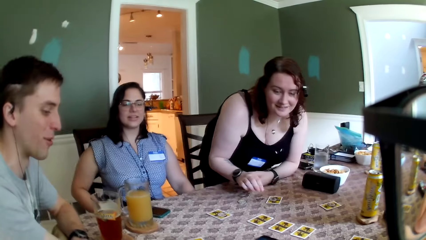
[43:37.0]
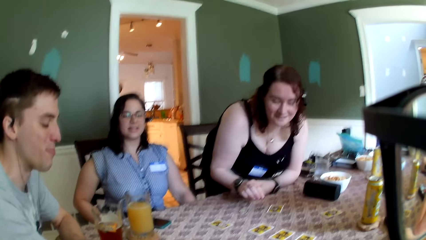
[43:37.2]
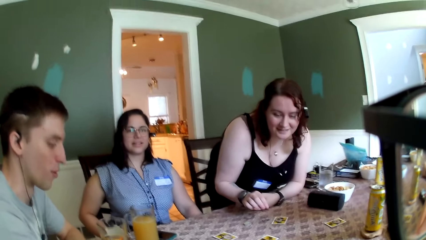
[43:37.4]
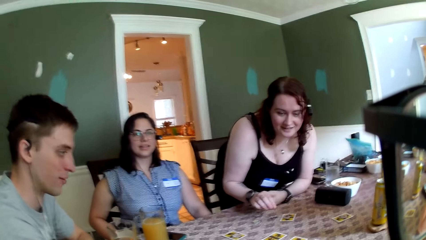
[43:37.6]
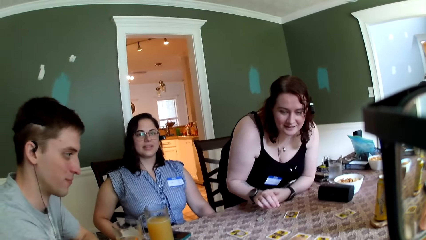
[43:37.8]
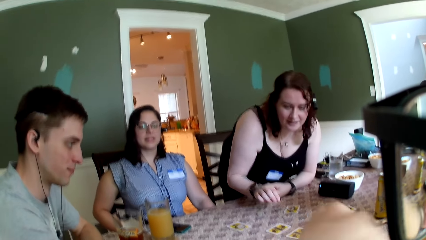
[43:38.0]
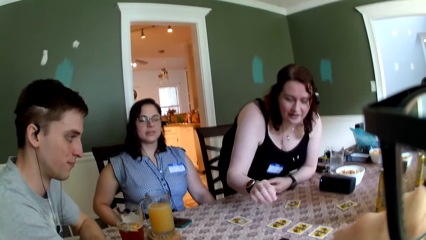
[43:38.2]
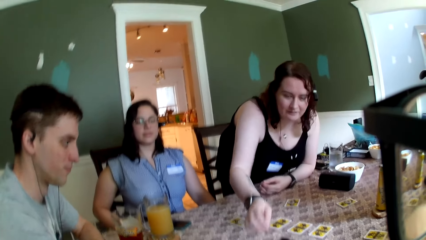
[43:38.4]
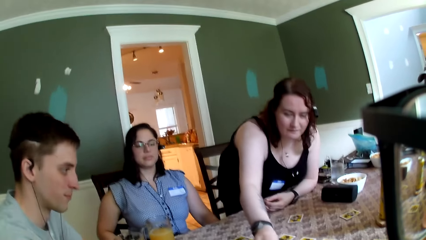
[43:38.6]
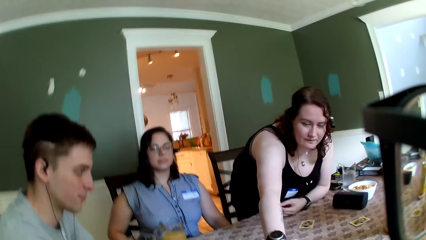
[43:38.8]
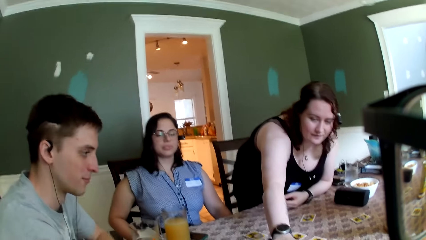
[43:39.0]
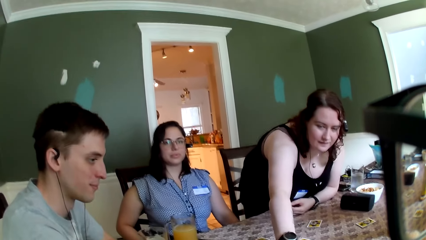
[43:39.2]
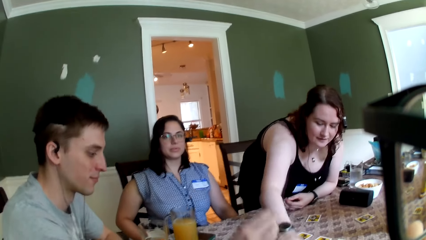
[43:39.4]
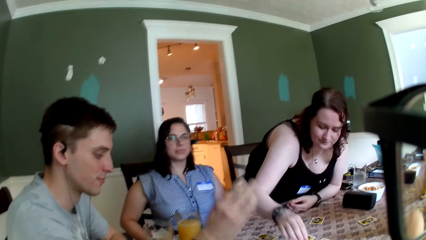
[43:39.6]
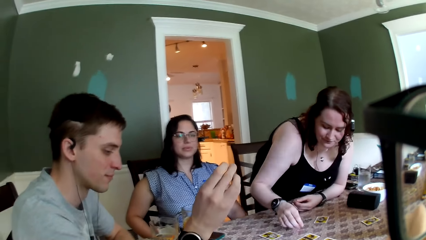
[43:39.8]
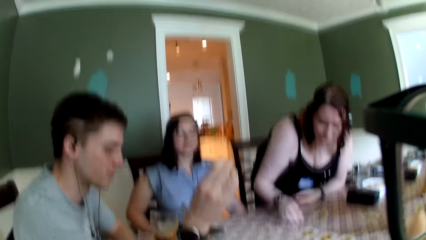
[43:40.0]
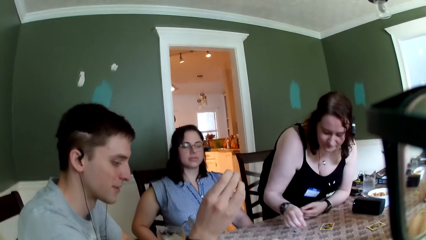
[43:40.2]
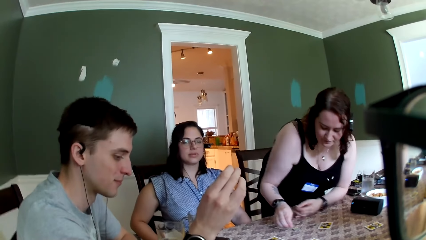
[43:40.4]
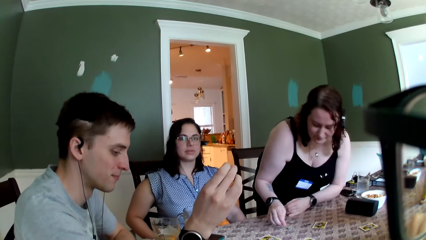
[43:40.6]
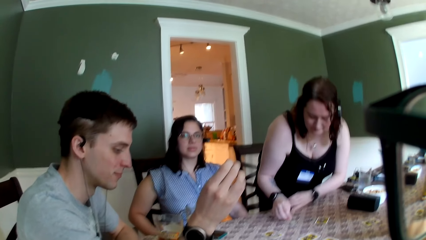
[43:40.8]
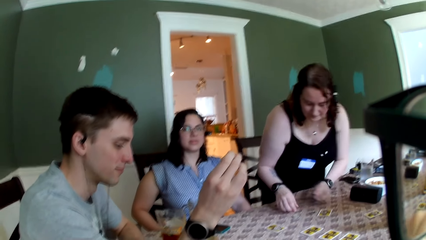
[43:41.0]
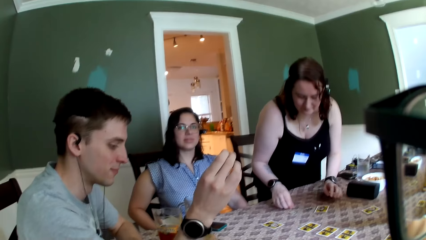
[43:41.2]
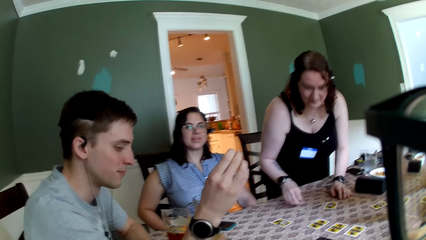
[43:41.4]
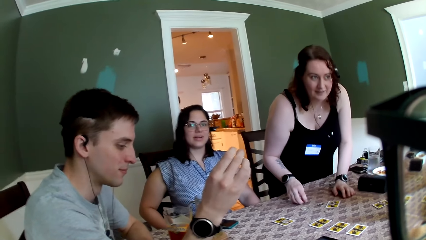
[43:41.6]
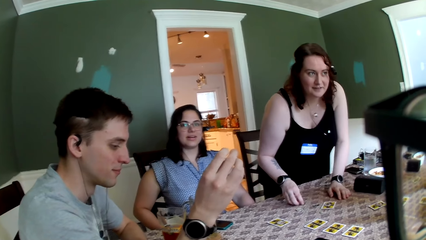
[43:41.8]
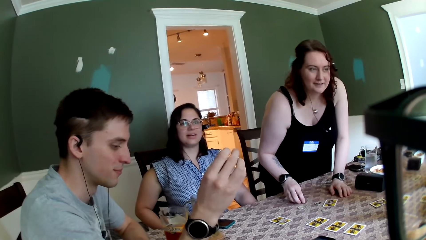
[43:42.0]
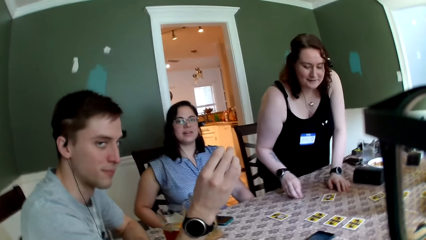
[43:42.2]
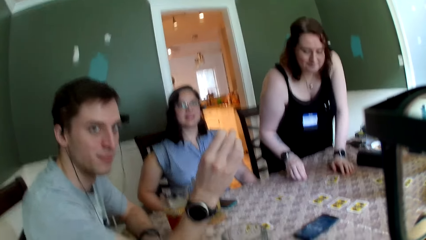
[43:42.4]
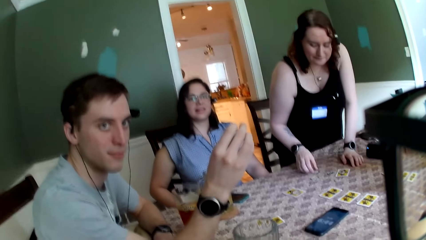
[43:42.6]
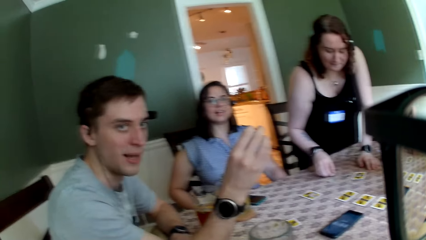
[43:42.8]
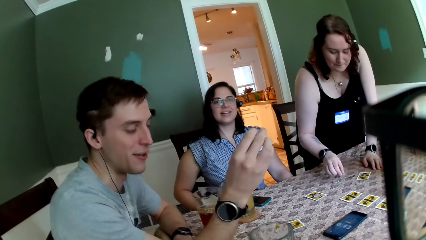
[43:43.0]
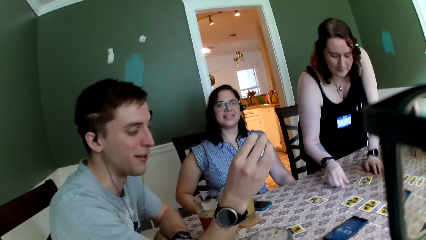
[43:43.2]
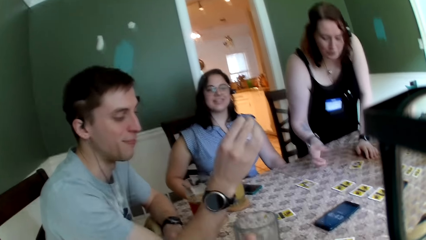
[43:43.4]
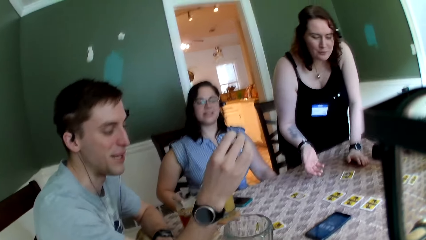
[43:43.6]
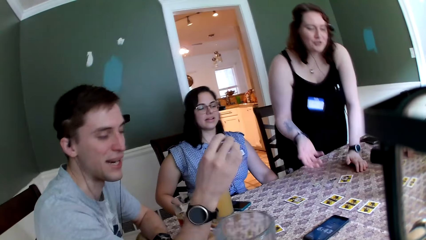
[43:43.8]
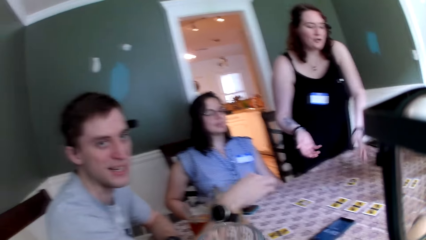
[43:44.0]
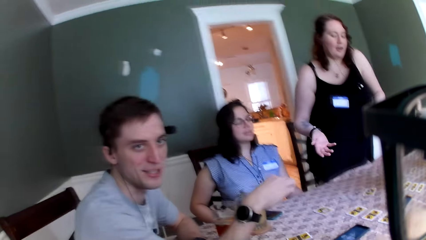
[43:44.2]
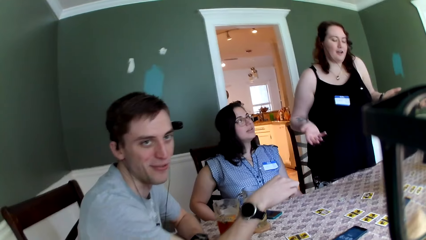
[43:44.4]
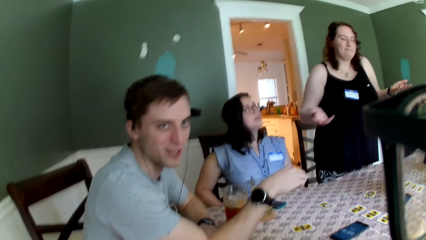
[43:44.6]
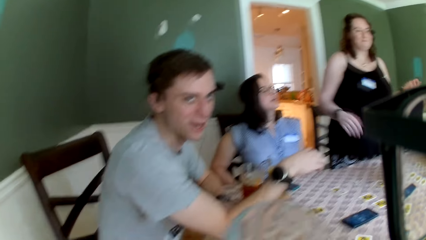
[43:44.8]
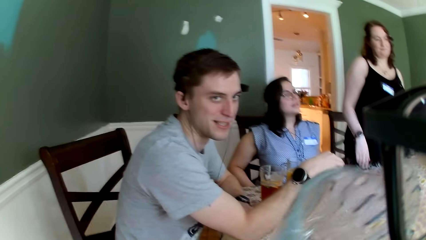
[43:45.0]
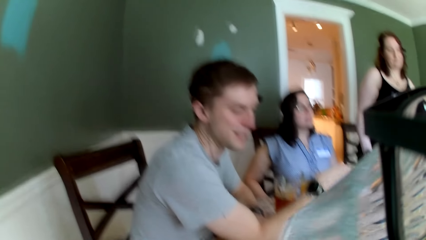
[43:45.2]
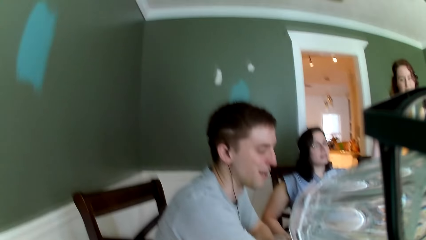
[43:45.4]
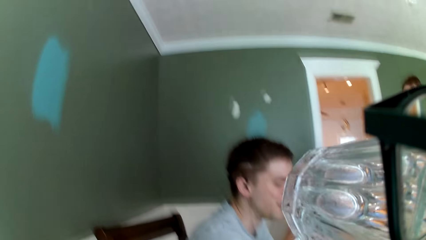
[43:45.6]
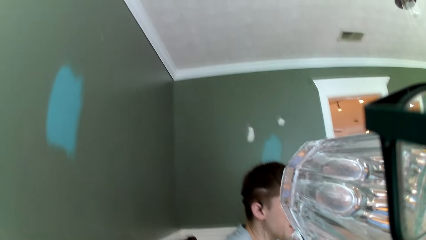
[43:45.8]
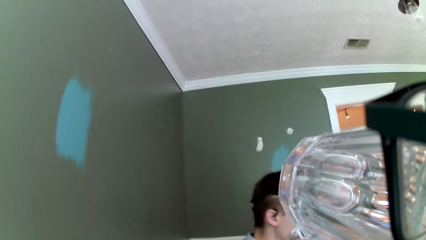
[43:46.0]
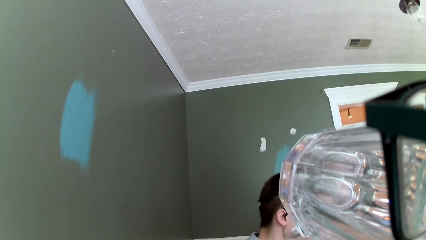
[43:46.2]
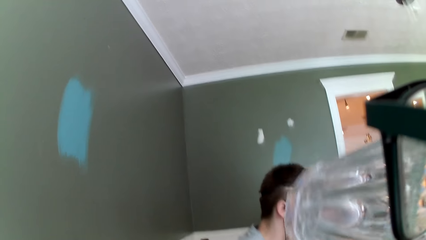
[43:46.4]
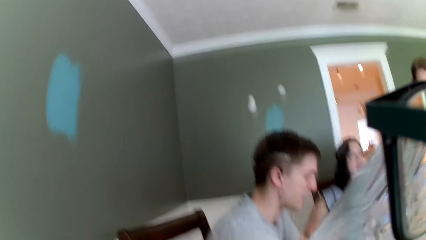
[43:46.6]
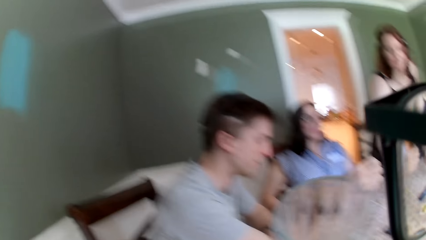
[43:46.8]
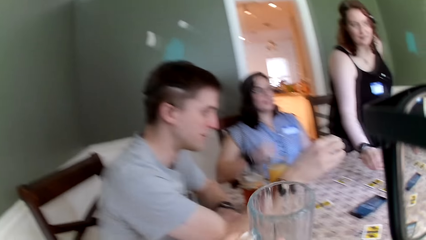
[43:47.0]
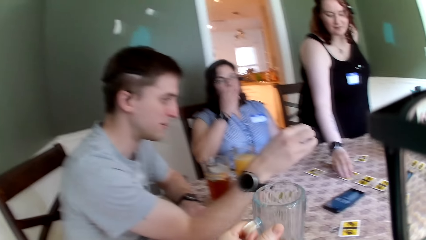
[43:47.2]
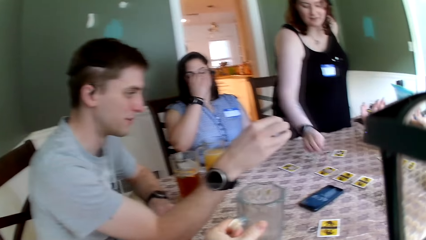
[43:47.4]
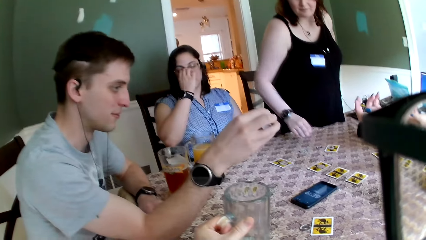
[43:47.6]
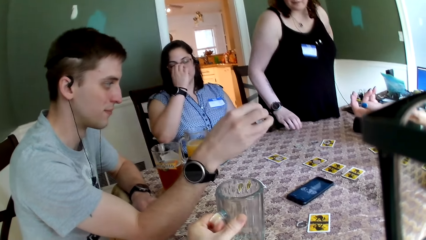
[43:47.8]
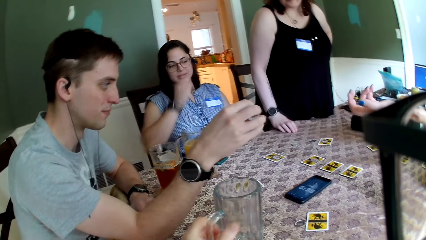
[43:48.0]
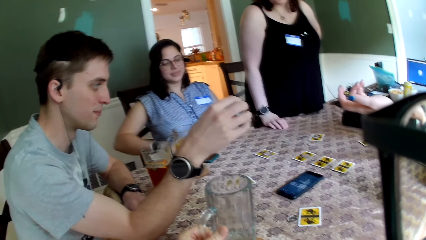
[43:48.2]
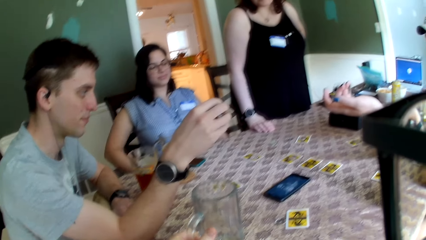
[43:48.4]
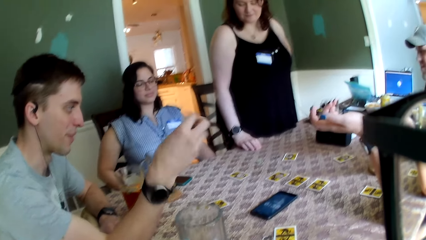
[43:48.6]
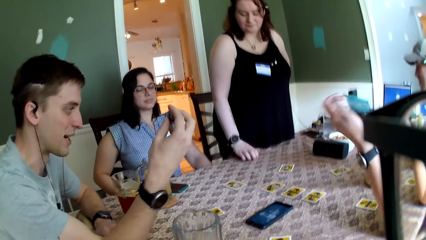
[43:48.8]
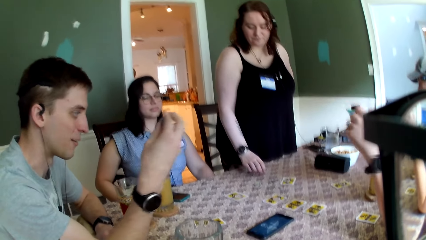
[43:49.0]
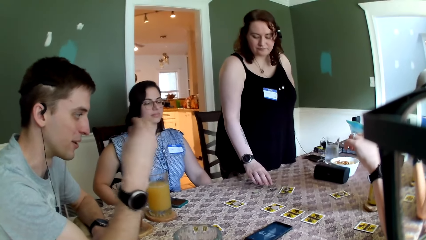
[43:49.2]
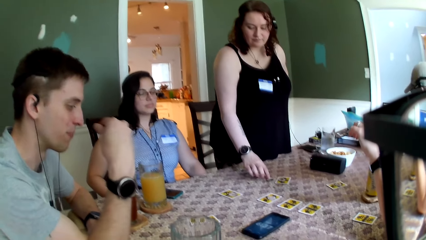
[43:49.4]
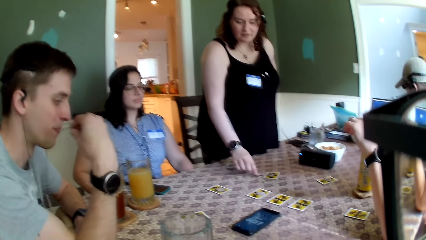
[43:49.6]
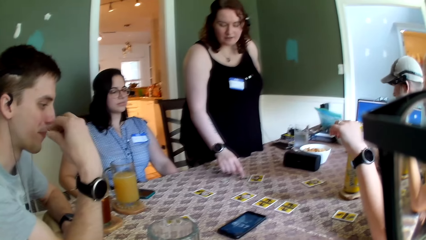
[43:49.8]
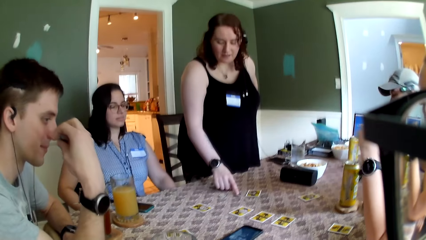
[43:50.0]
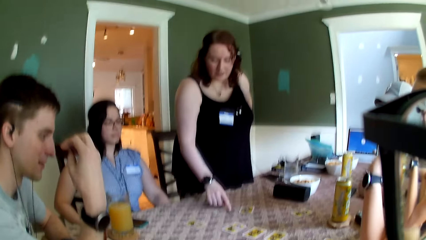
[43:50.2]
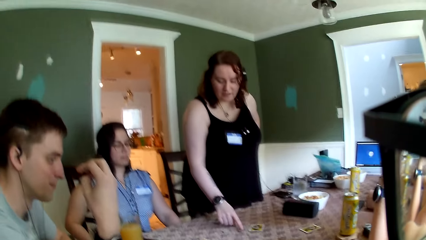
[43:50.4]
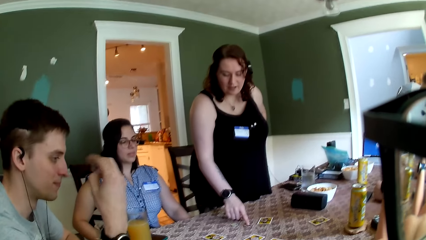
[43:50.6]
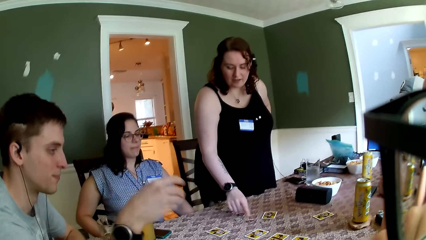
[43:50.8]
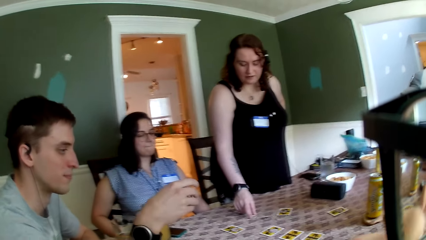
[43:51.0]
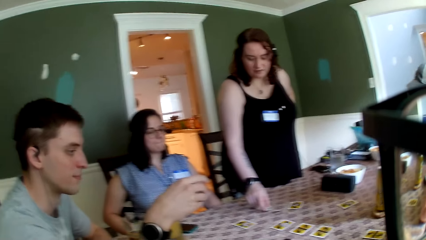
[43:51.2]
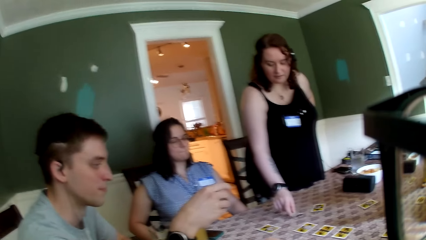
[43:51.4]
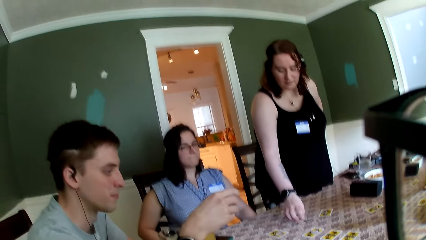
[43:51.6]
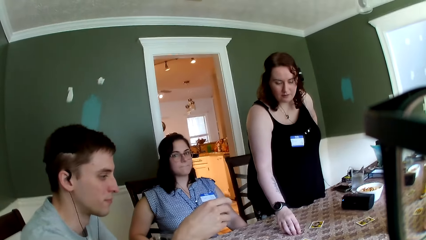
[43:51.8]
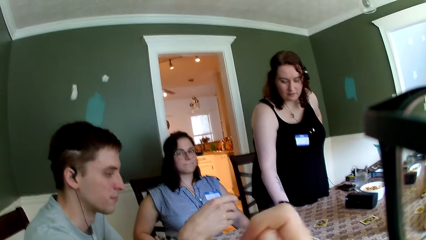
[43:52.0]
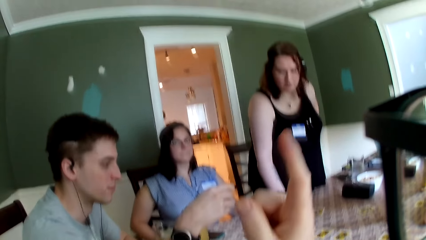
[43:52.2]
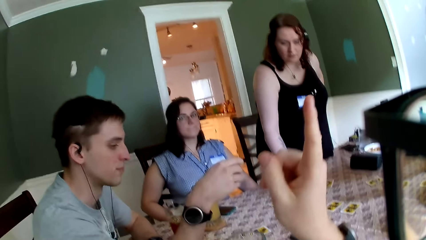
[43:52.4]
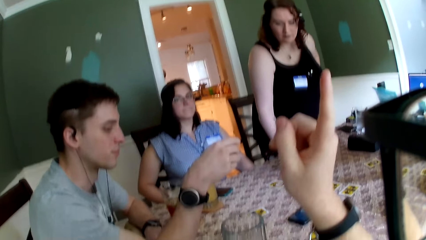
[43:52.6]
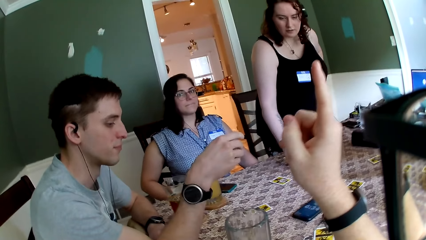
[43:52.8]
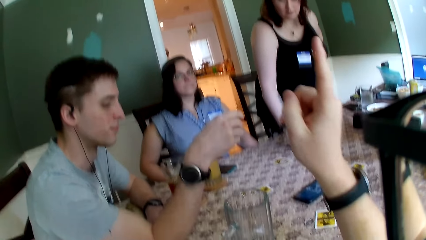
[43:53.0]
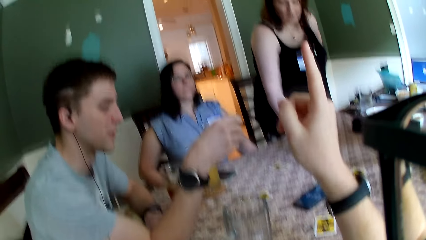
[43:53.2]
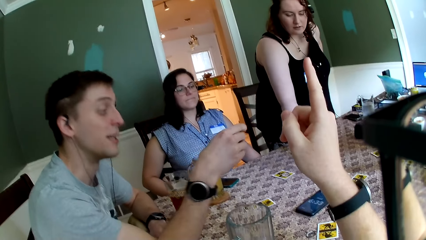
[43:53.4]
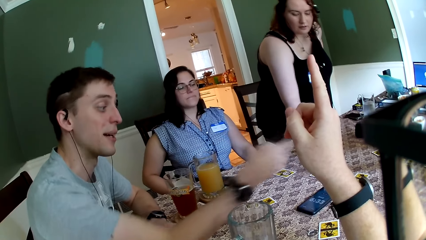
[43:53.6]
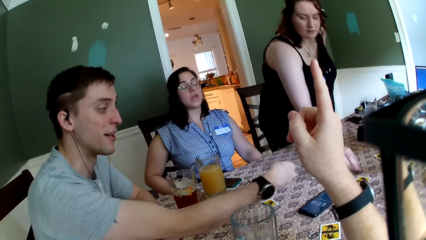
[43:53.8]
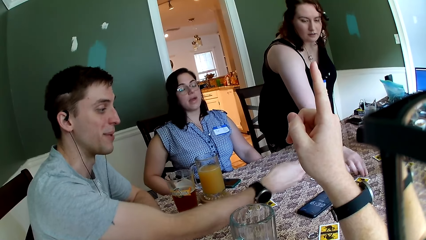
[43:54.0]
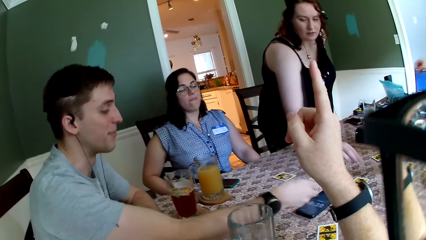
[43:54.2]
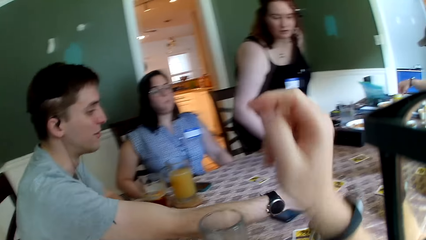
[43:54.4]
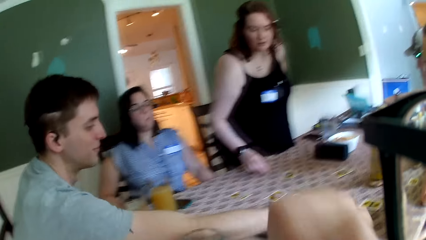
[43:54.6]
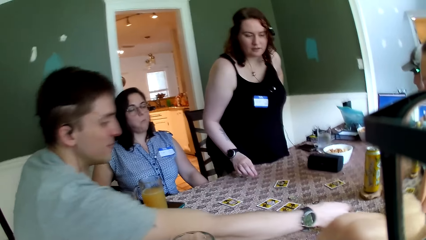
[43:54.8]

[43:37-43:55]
The camera wearer sits on the chair on the floor. A woman arranges the coin on the card with both hands. The camera wearer holds a cup towards his mouth with his left hand. He drinks something in the glass. He drops the cup on the table with his left hand. He sits on the chair on the floor. He interacts with the group of people. He raises his right hand up.
